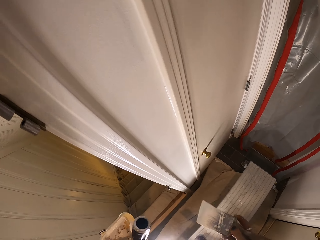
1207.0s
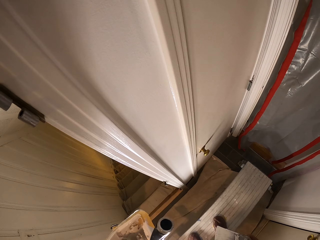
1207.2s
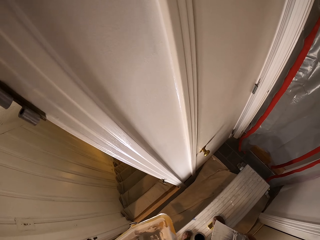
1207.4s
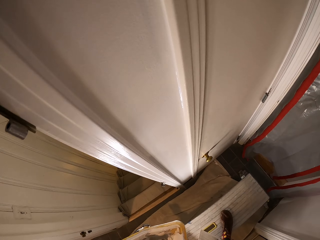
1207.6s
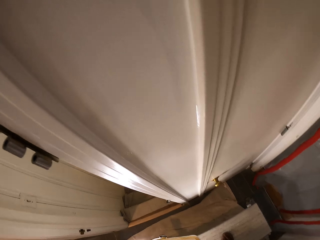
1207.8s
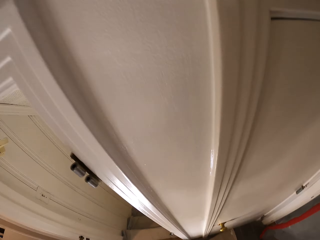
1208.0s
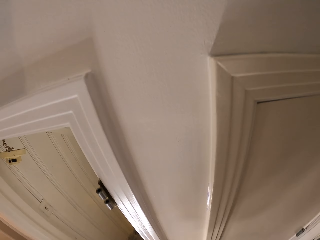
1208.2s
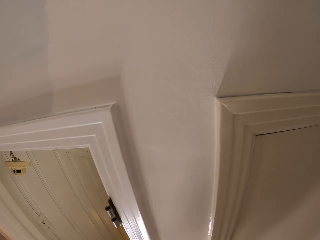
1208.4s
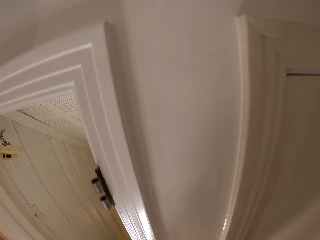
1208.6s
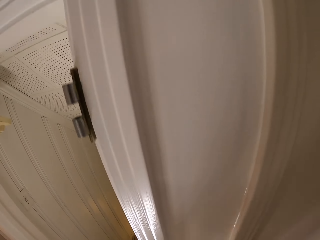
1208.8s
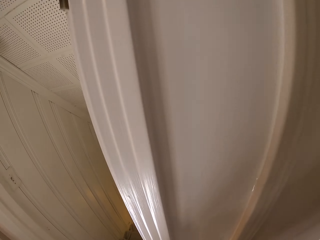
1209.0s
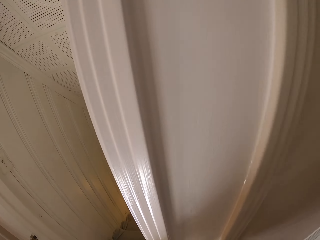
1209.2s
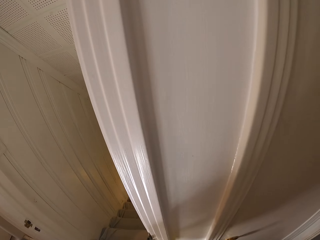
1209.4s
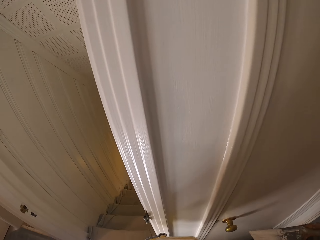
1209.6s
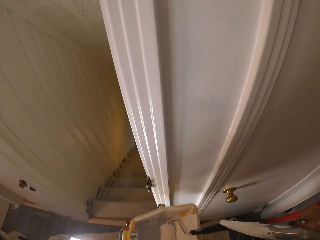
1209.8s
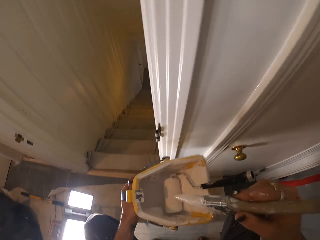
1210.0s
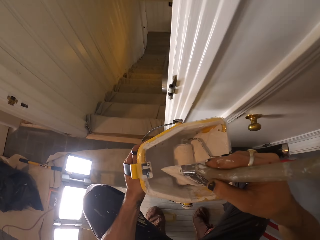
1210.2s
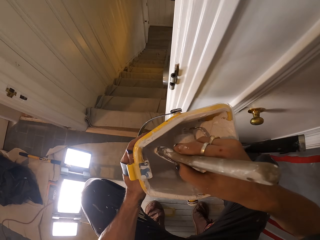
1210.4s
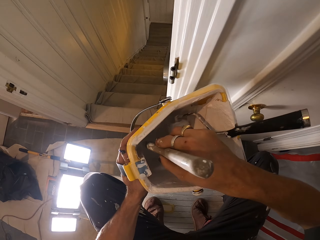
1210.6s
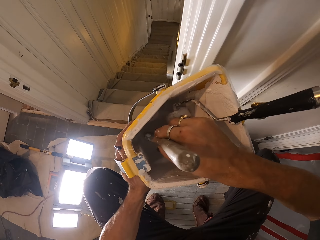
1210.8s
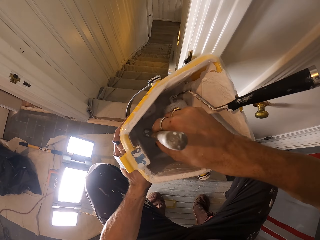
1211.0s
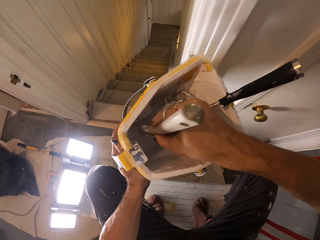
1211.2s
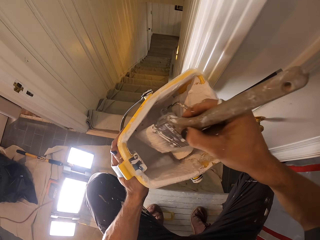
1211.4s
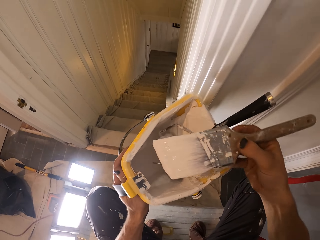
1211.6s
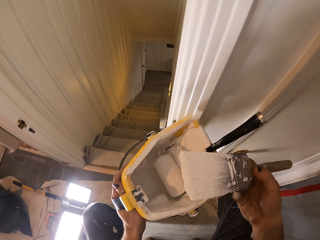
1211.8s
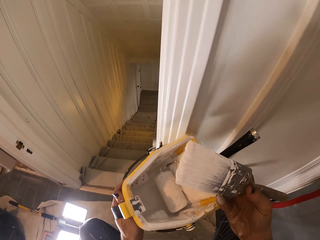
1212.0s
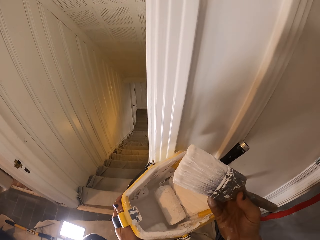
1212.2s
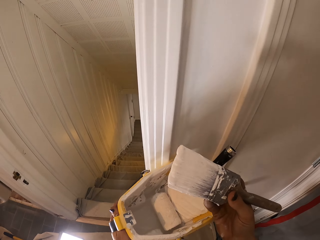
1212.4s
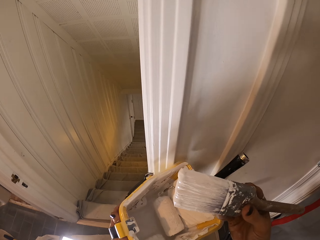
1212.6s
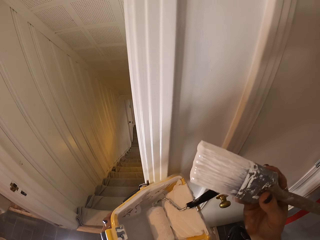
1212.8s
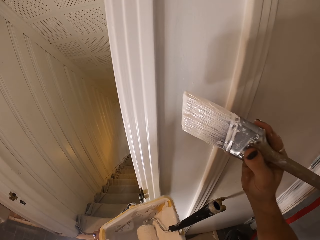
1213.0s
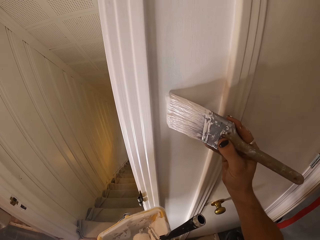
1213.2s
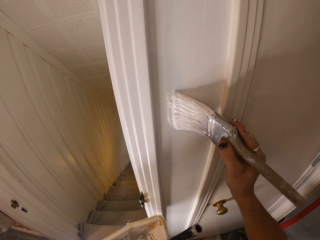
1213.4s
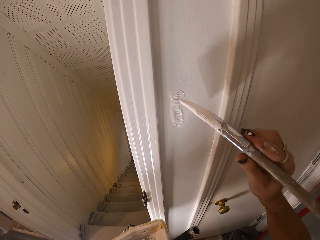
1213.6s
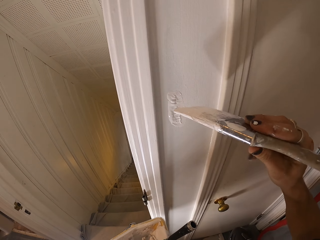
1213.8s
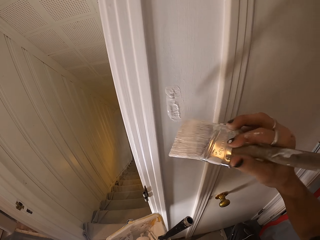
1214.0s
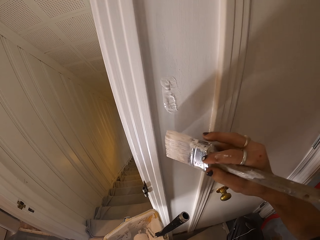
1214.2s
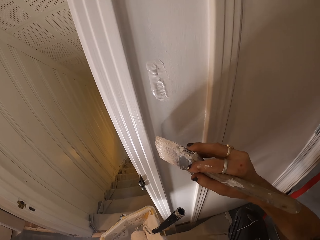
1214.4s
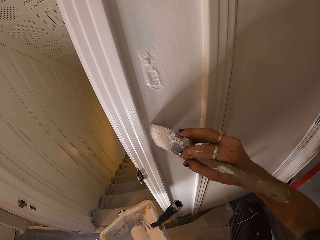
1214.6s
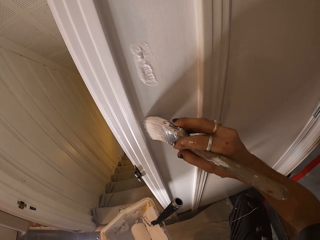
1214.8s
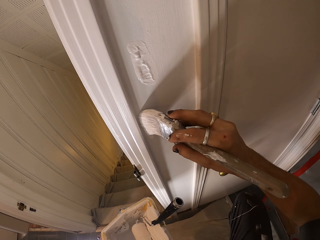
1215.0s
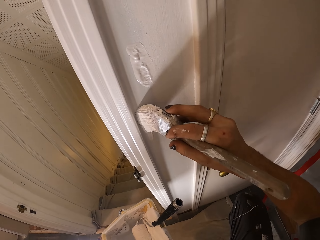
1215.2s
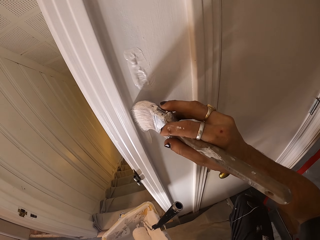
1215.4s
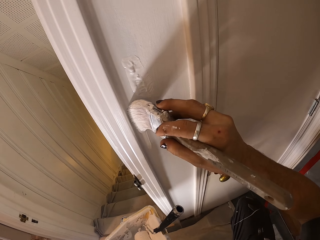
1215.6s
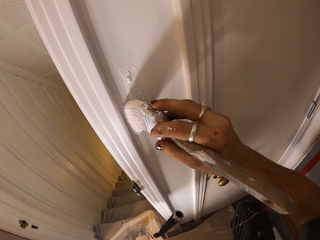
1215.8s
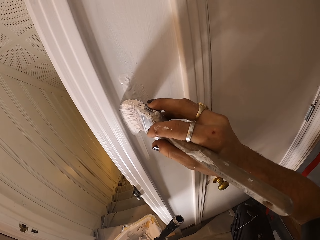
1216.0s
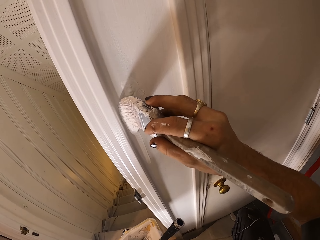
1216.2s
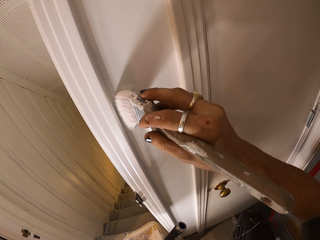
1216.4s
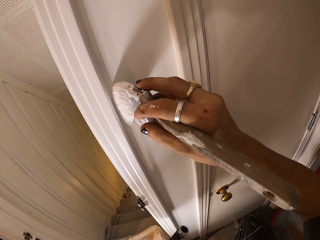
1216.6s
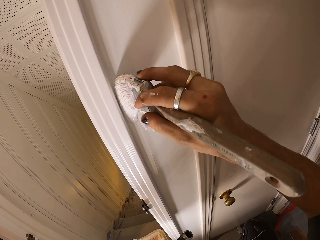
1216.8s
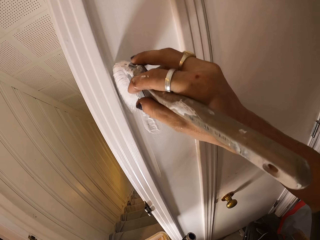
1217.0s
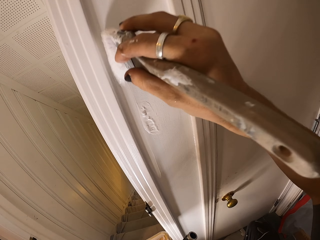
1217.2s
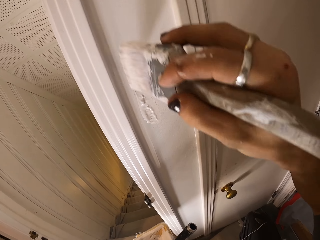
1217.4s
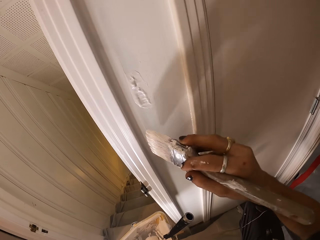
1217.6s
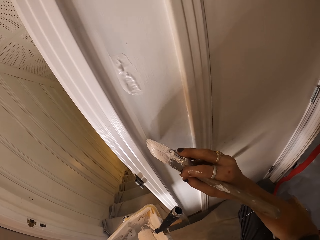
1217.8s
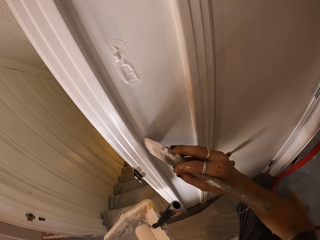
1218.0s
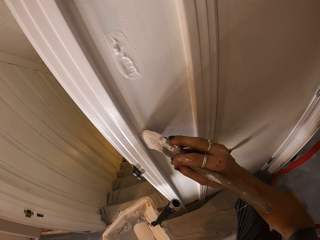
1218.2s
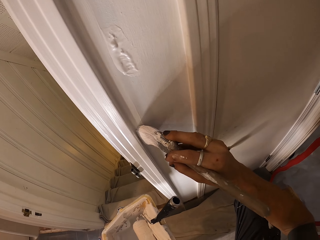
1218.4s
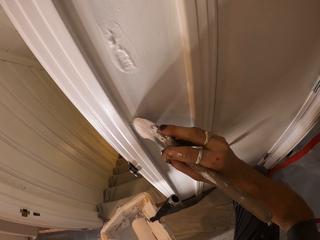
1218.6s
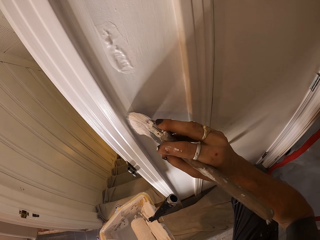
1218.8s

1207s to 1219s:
The camera wearer dips the paintbrush into the bowl of paint with his right hand. He paints the wall with the paintbrush in his right hand.

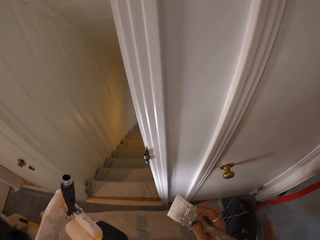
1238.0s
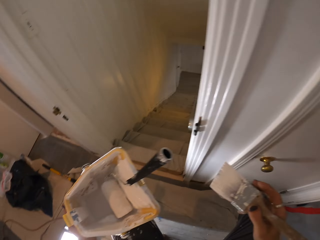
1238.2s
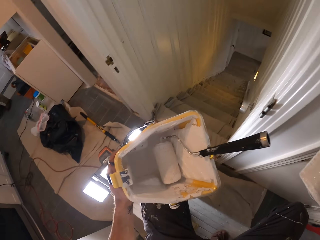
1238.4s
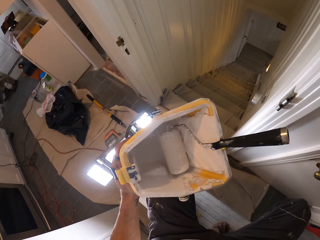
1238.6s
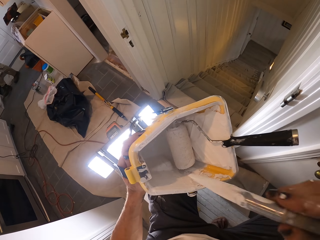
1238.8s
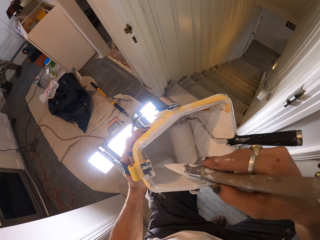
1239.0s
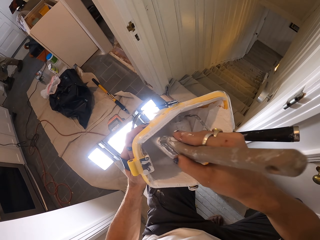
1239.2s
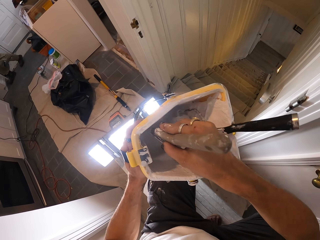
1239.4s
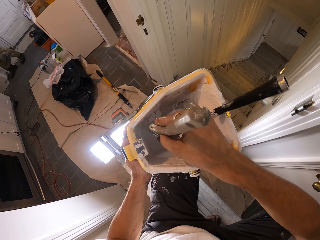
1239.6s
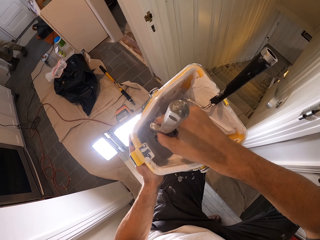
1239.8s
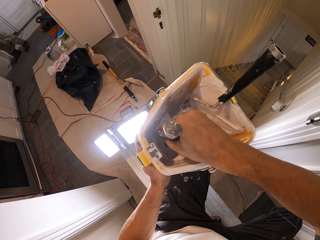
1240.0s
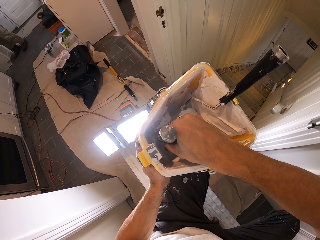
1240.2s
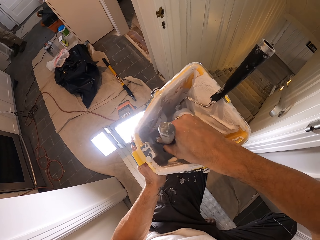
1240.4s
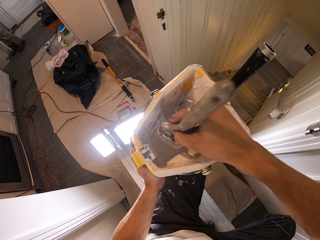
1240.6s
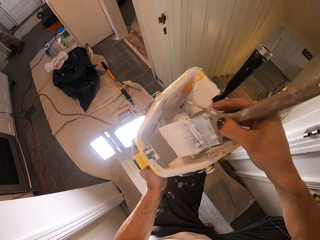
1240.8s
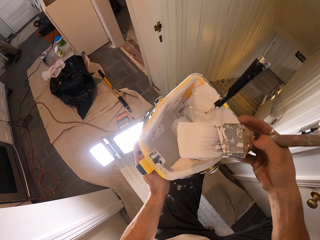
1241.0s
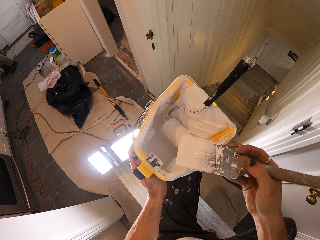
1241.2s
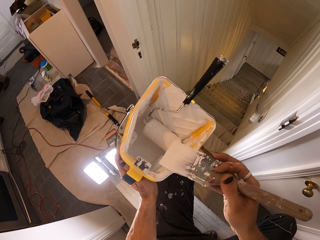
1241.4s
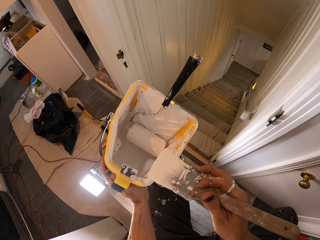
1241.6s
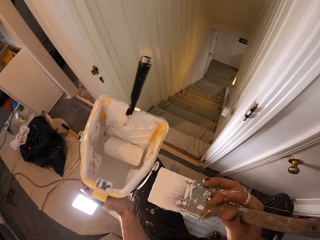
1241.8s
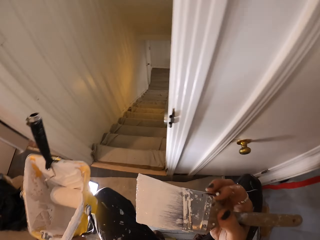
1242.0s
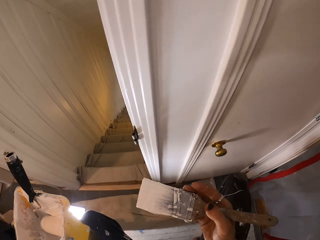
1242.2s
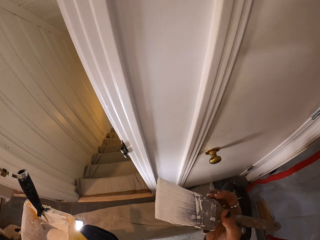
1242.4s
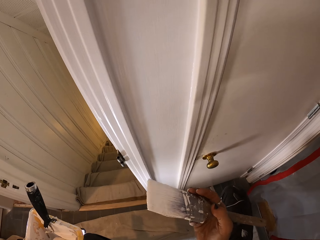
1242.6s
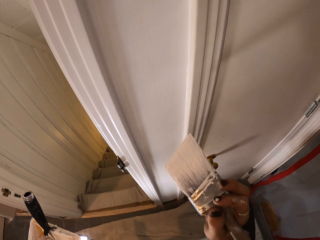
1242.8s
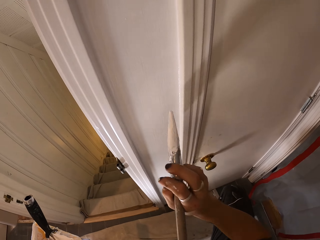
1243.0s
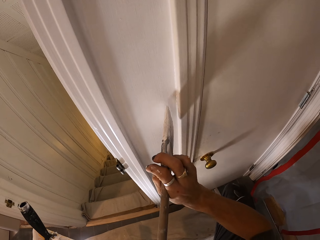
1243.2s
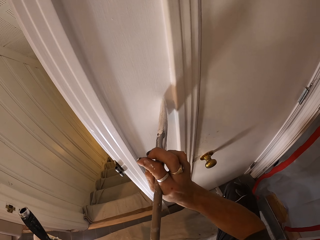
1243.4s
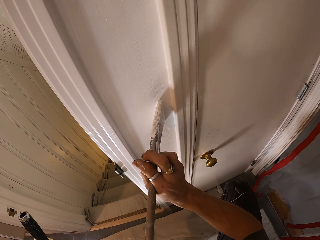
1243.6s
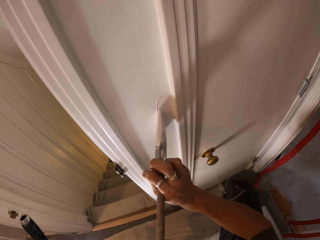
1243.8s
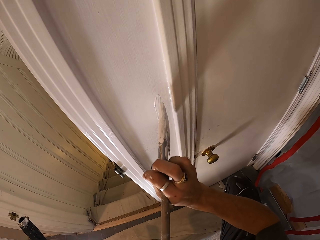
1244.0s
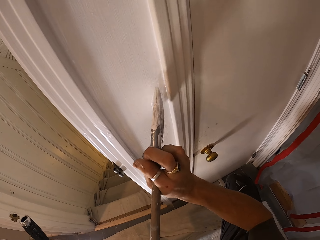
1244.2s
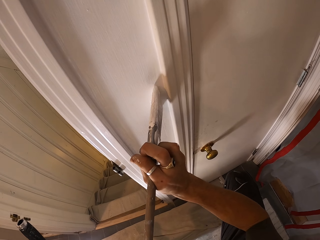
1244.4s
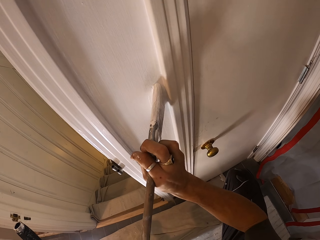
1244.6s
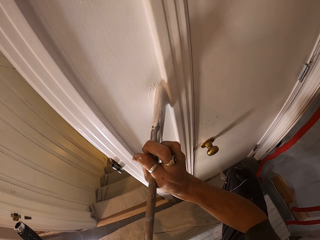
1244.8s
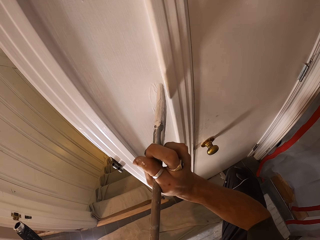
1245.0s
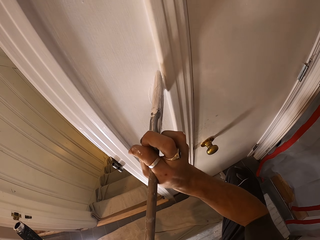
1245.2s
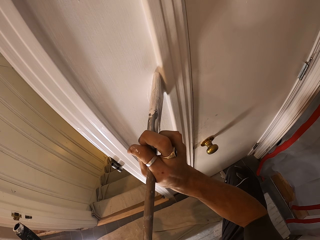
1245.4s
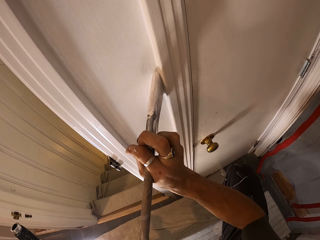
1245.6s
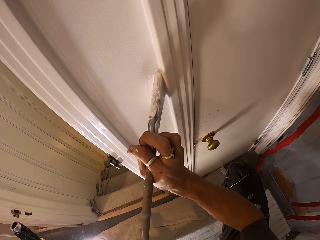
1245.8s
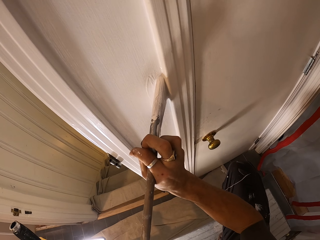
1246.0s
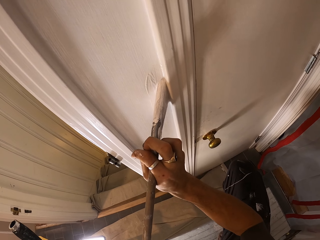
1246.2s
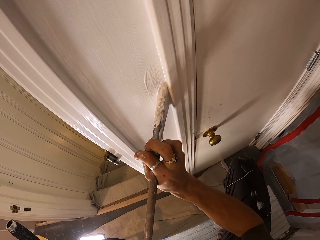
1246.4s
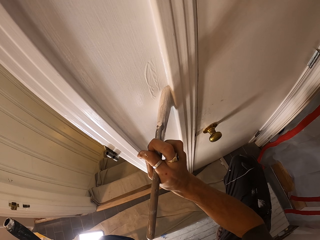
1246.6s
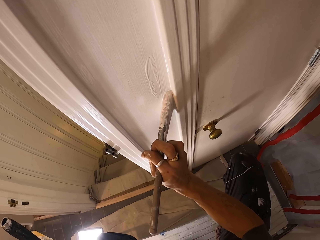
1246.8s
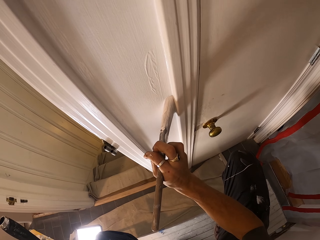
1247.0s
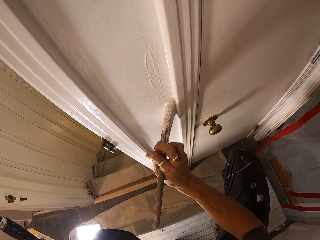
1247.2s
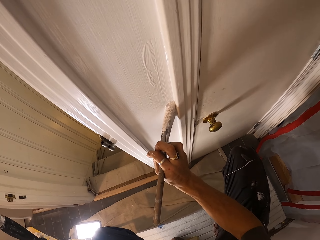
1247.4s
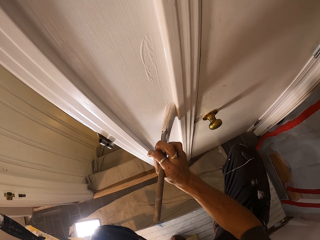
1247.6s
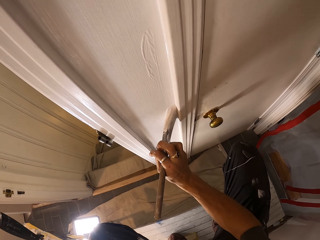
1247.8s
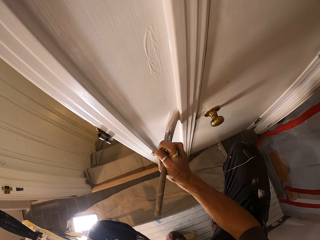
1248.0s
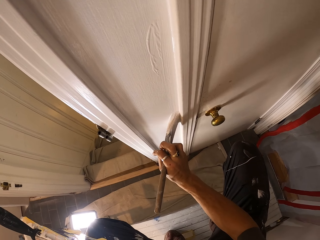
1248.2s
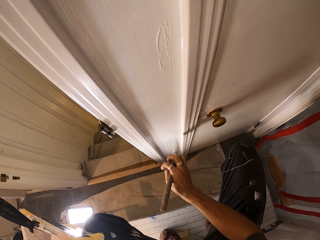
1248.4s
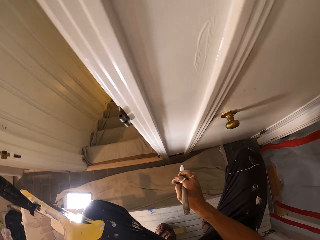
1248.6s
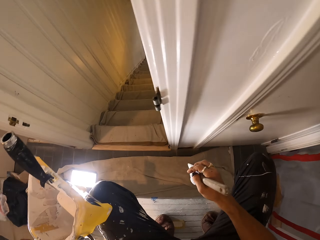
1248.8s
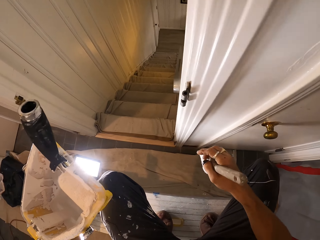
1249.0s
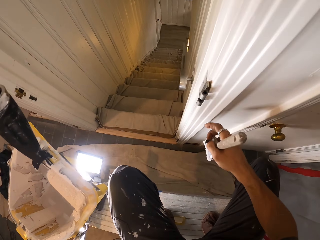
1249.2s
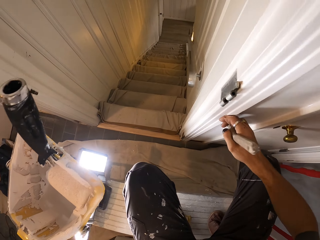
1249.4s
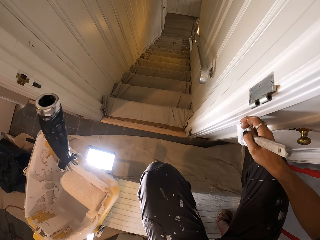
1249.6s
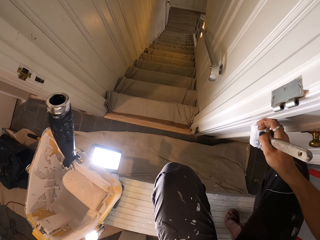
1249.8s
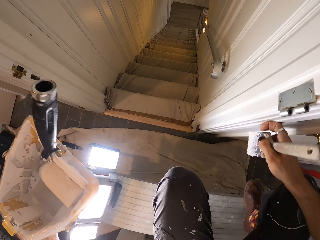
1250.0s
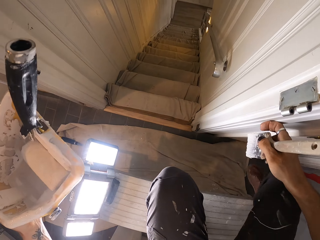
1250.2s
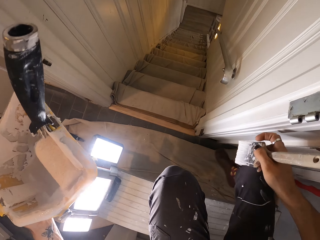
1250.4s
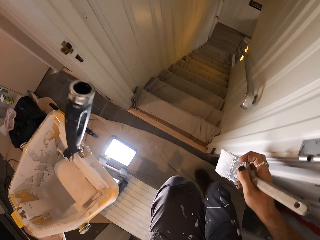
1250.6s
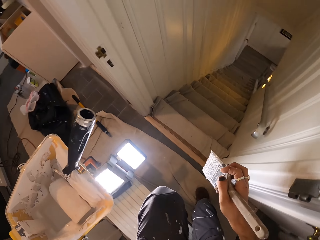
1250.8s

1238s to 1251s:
The camera wearer dips the paint brush on the paint bucket. They paint the wall with the paint brush.
